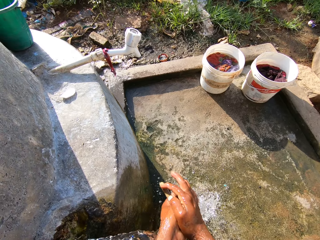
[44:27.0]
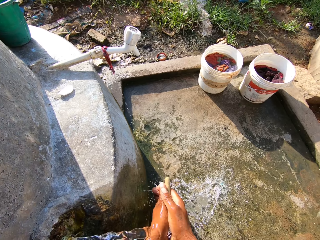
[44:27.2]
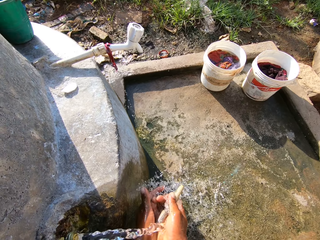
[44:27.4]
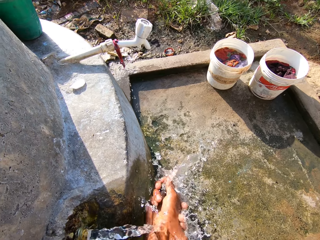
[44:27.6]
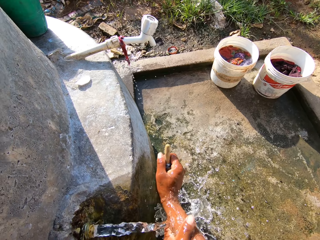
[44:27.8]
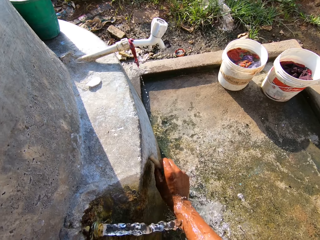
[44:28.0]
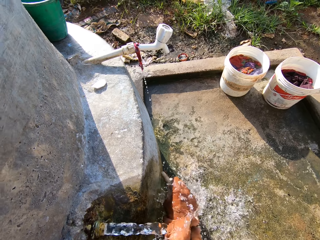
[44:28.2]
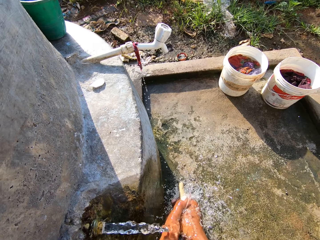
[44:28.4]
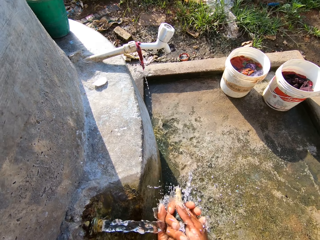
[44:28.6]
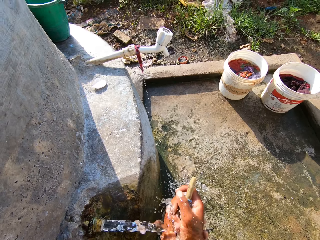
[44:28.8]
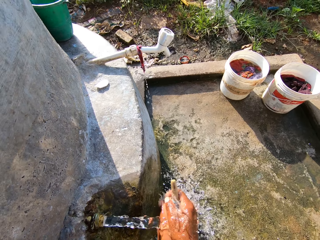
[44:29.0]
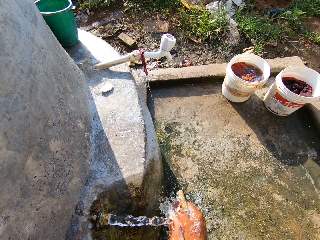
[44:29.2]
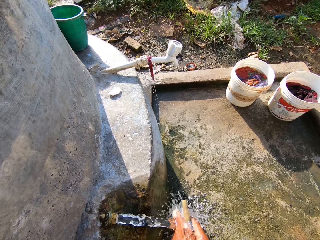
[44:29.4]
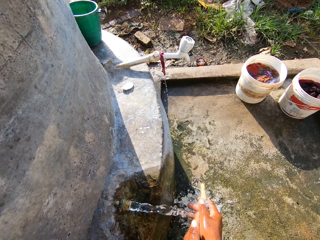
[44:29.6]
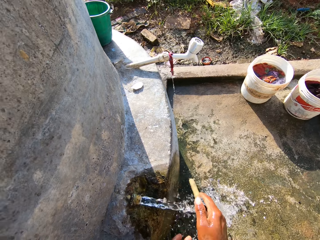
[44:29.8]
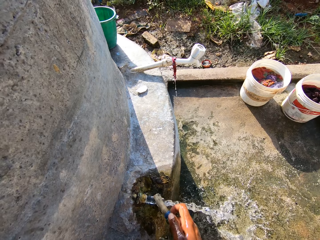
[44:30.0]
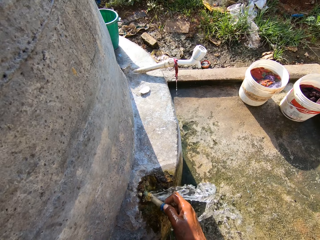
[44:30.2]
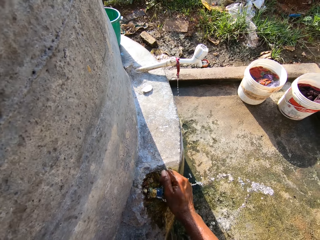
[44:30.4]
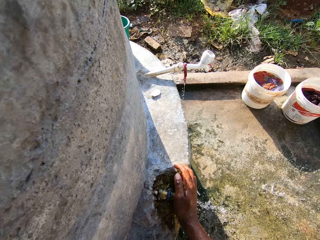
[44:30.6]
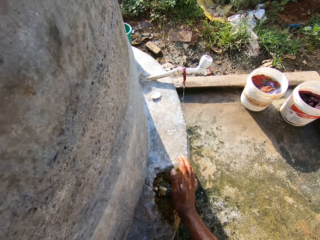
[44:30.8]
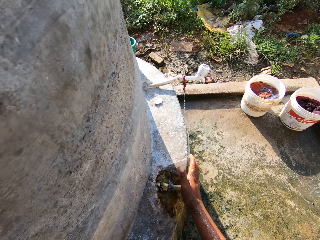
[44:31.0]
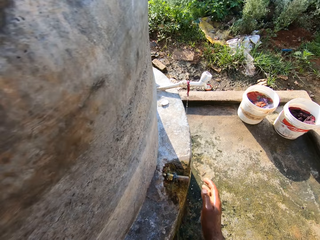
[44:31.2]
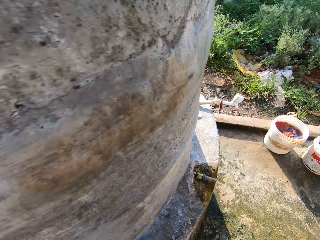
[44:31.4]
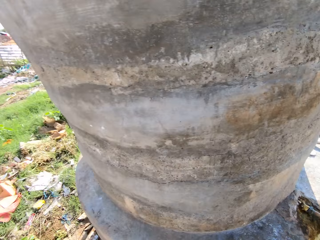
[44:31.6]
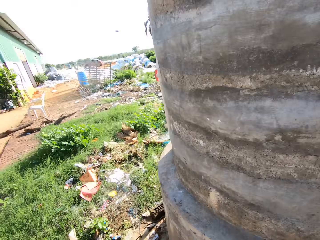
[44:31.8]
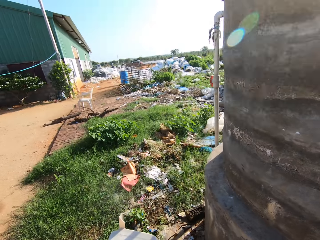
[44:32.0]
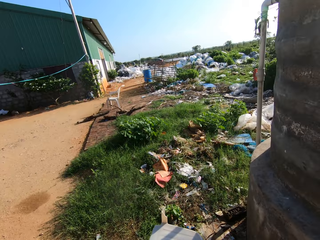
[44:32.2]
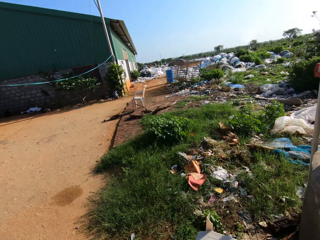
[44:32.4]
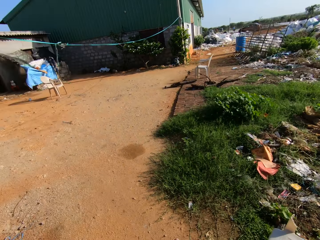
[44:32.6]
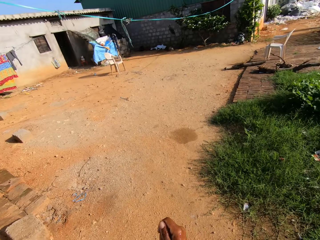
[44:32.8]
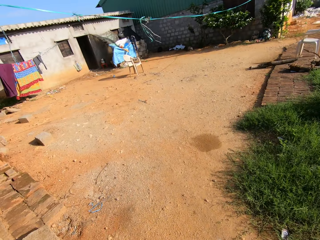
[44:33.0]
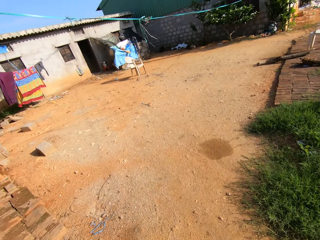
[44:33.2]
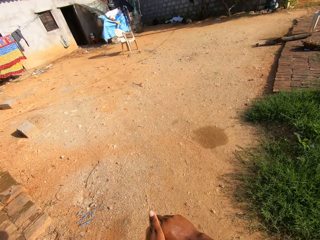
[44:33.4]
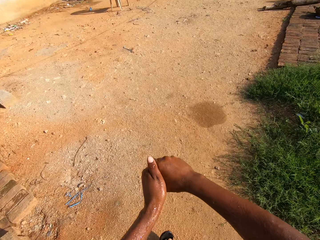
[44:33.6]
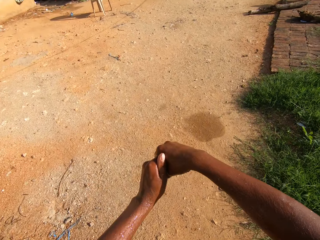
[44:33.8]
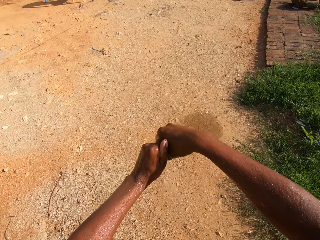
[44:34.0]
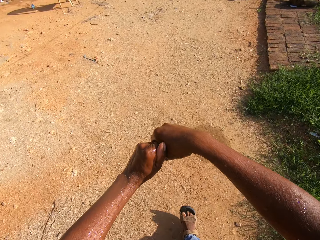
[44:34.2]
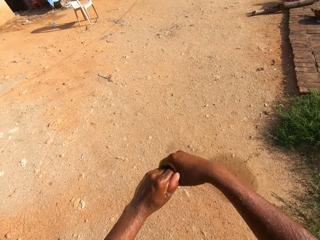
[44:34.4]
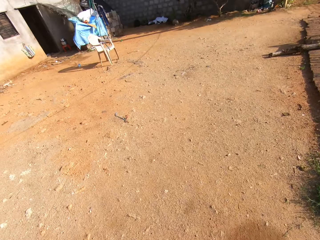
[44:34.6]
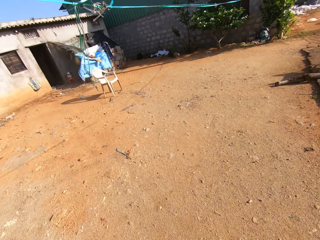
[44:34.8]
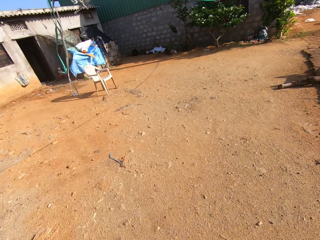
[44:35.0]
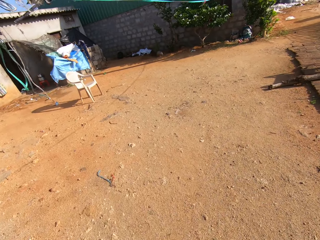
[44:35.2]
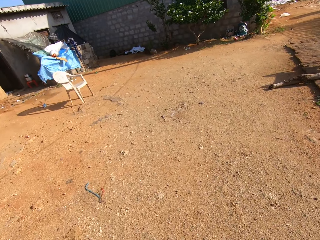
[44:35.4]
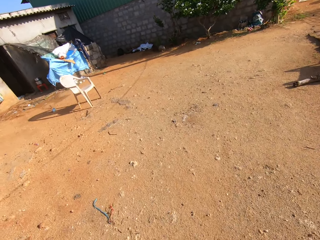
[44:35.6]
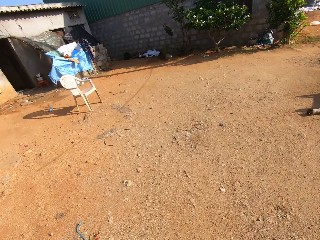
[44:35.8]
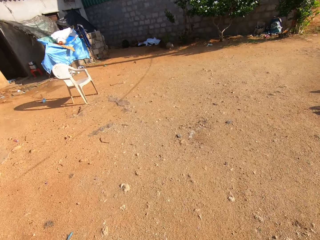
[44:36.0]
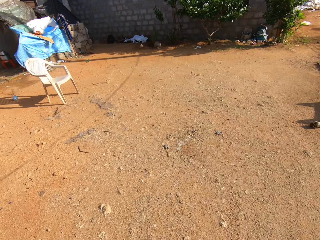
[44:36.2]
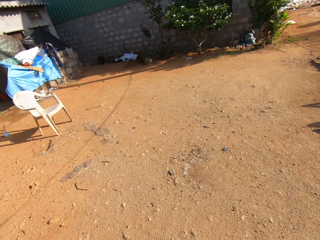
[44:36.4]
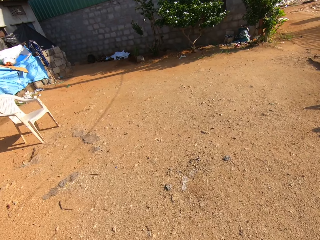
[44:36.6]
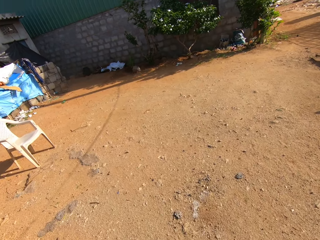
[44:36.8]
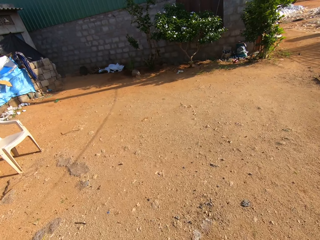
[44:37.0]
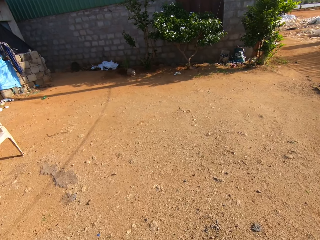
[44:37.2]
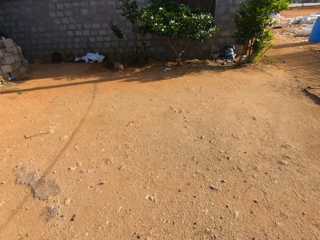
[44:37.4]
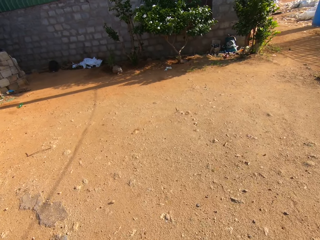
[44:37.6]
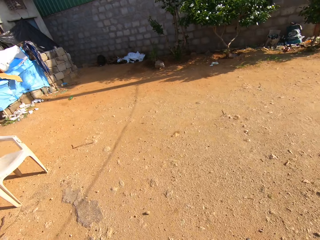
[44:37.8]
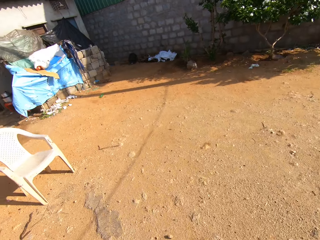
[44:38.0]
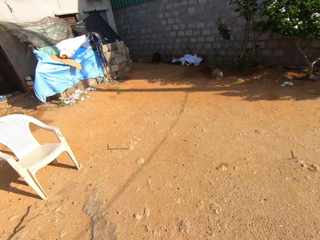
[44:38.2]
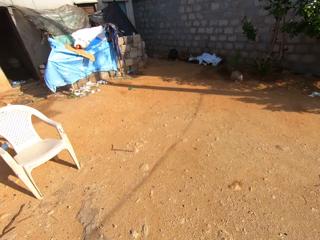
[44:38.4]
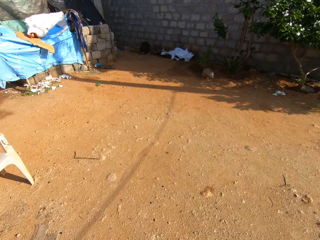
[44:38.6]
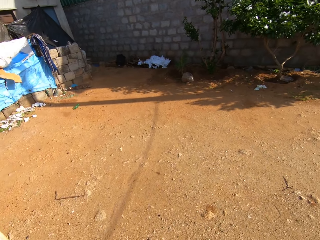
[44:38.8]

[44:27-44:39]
The camera wearer inserts the pipe stopper into the pipe in the concrete water tank with his right hand. He closes the tap. He walks.

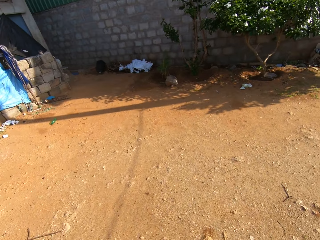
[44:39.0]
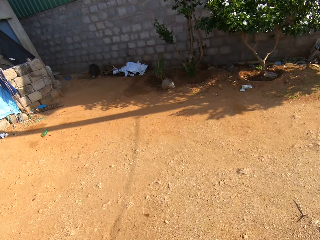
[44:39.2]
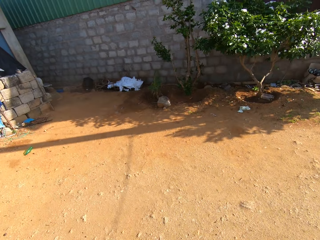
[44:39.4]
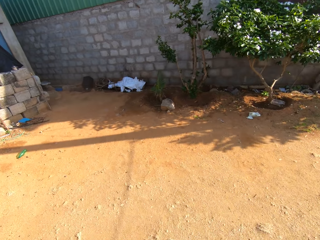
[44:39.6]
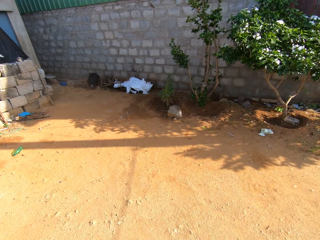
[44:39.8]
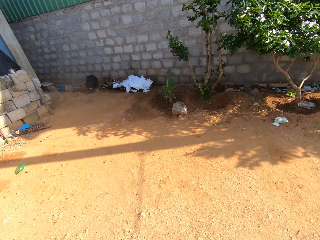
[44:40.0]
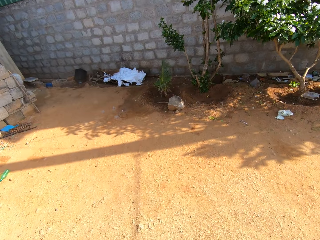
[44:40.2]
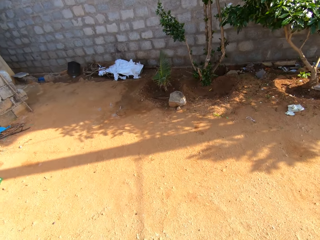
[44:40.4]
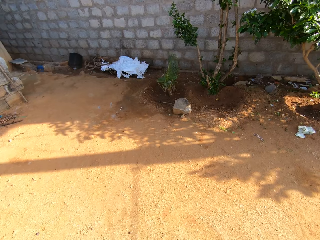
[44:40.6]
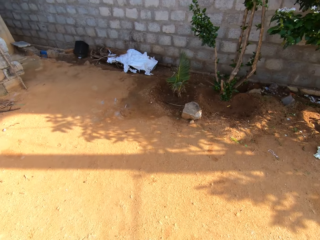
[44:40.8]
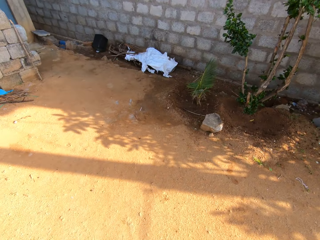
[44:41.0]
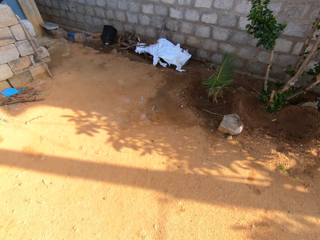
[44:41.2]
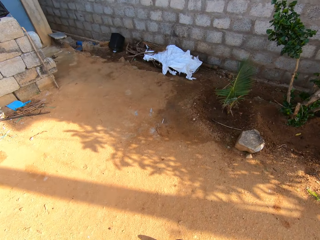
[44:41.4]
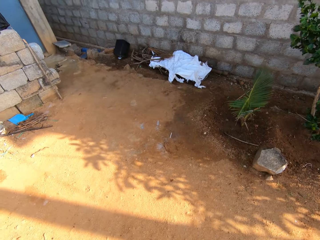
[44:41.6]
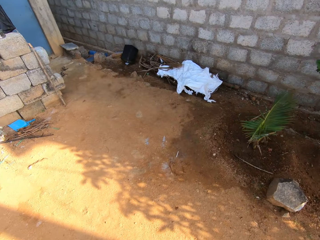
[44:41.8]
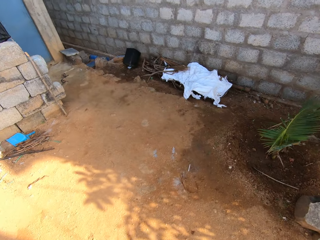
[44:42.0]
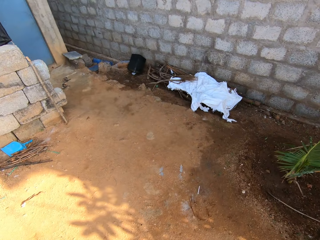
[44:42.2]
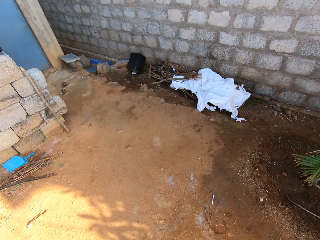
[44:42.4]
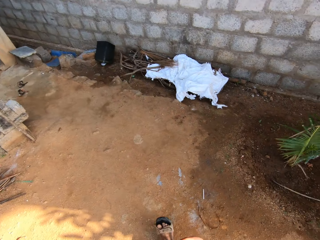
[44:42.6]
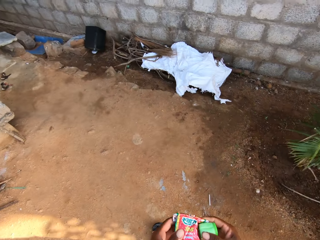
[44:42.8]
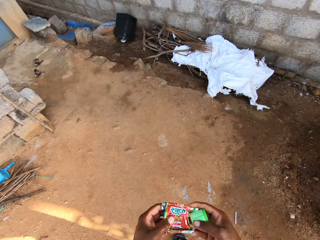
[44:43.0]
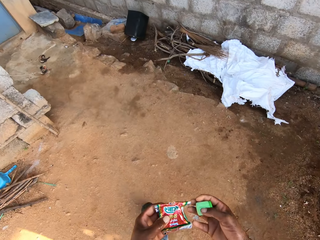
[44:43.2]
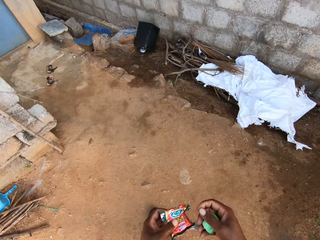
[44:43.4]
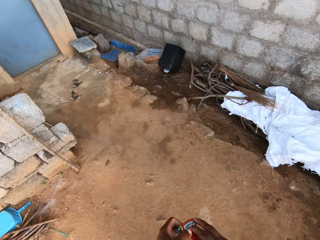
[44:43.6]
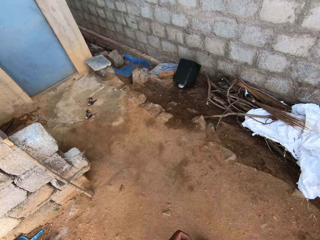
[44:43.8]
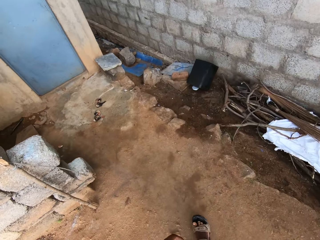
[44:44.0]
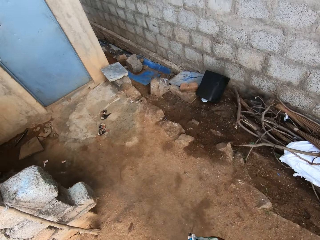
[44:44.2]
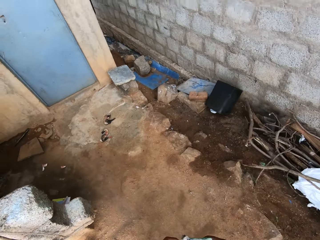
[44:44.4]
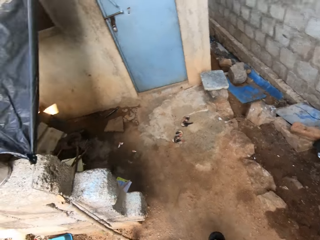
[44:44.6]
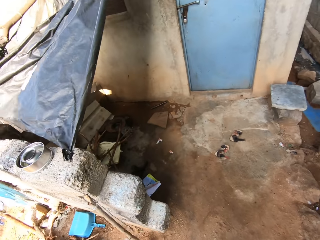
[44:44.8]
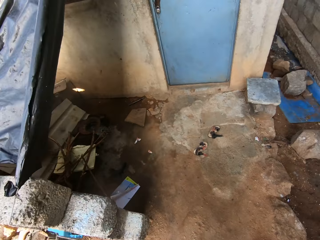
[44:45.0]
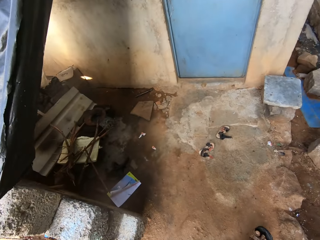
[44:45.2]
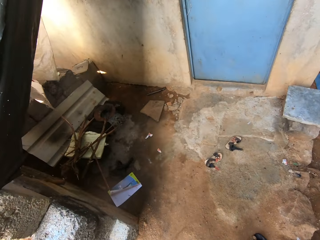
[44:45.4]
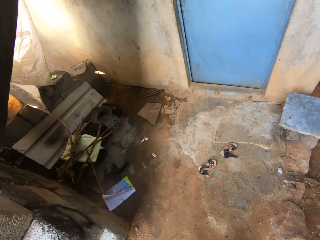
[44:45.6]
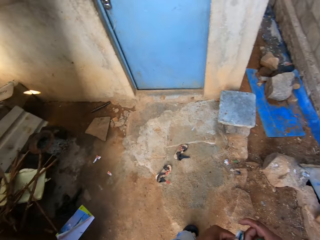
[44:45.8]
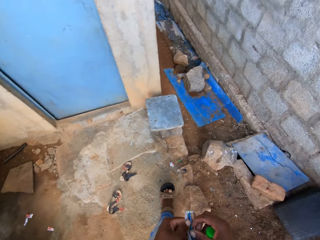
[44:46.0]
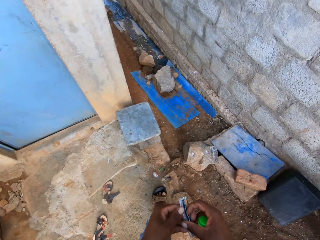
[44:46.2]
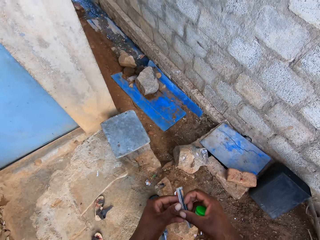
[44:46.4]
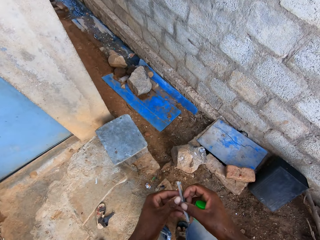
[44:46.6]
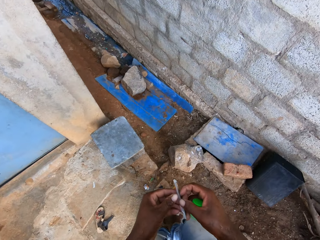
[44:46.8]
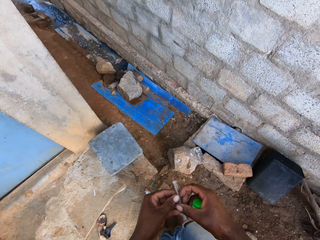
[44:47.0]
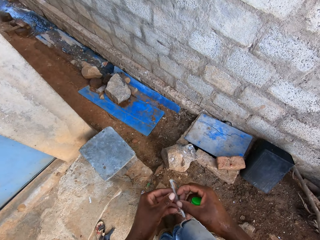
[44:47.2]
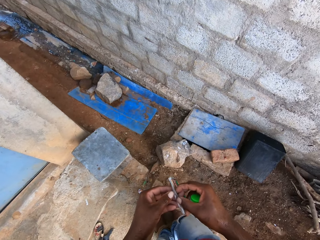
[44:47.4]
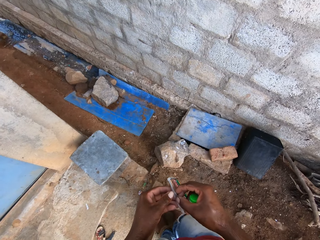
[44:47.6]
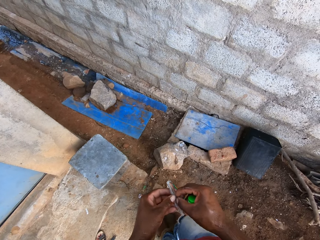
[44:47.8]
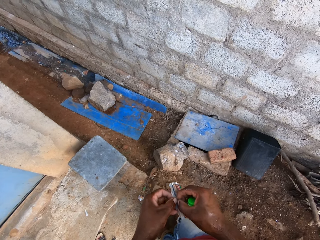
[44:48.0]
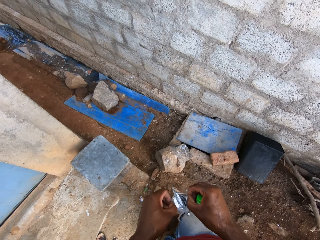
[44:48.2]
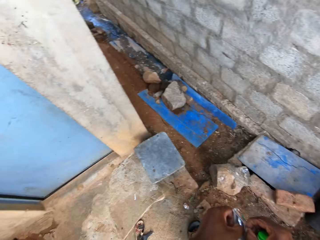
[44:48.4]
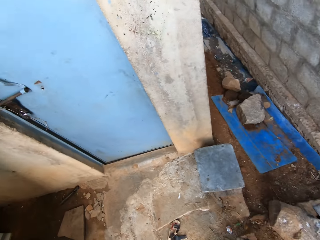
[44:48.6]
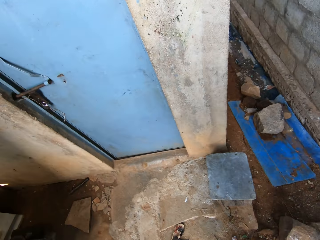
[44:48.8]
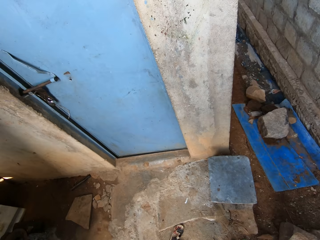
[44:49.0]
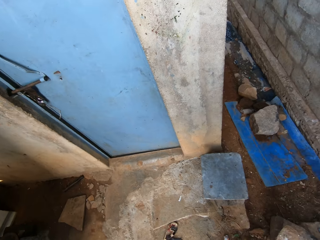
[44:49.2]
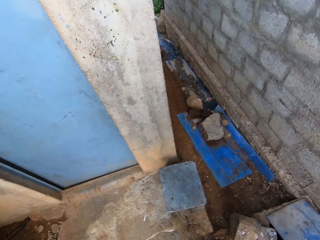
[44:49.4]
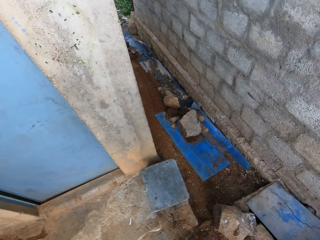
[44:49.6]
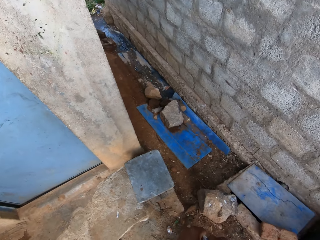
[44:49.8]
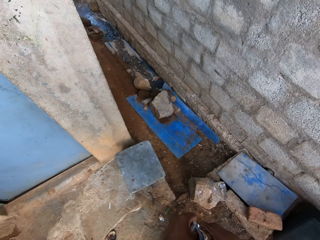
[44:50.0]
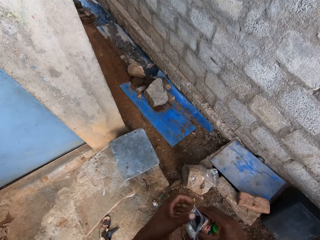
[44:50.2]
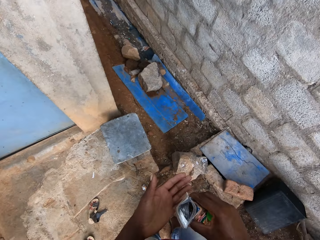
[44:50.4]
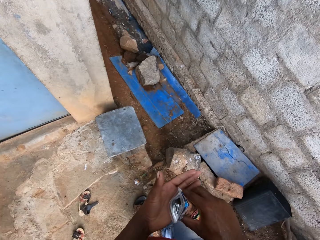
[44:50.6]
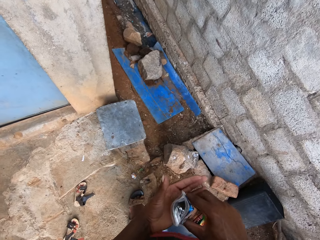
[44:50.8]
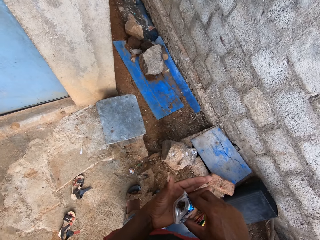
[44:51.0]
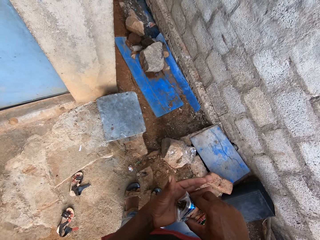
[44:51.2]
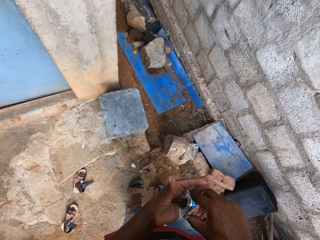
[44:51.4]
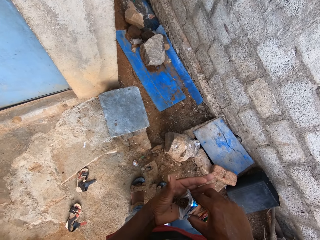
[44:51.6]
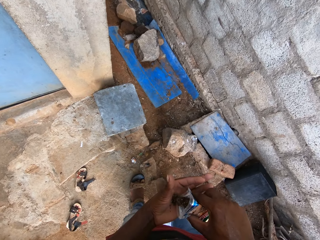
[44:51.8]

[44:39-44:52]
The camera wearer passes a pack of smokeless tobacco from his right hand to his left hand. He passes the pack of smokeless tobacco from his left hand to his right hand. He opens something. He holds the pack of smokeless tobacco with both hands. He opens the pack of smokeless tobacco with both hands. He stands. He holds the pack of smokeless tobacco with his right hand. He pours the smokeless tobacco into his left hand from the pack of smokeless tobacco in his right hand.
